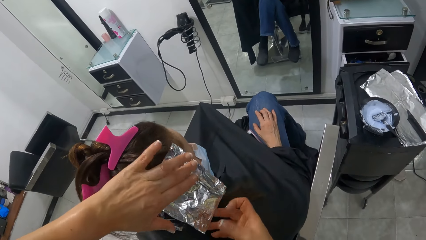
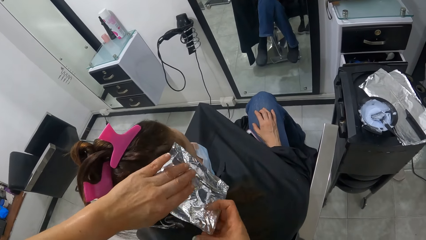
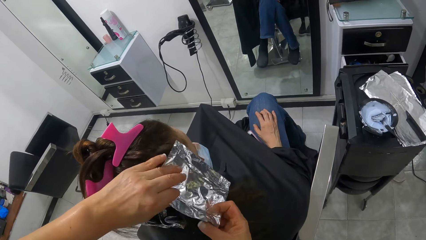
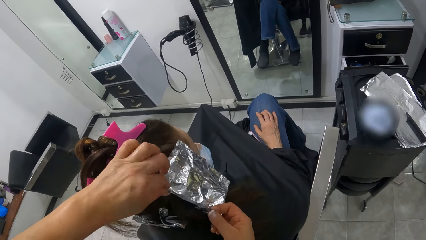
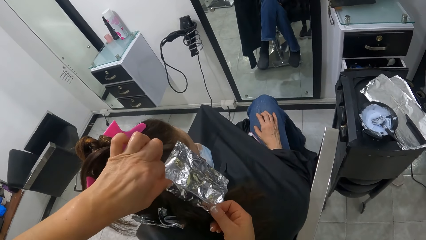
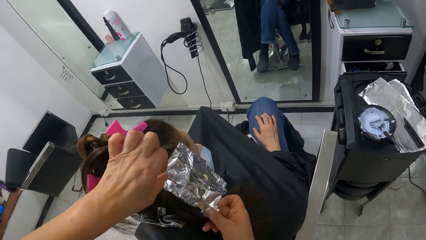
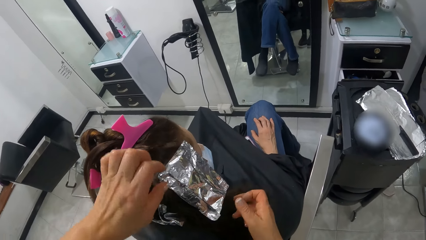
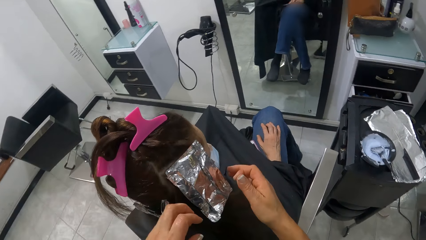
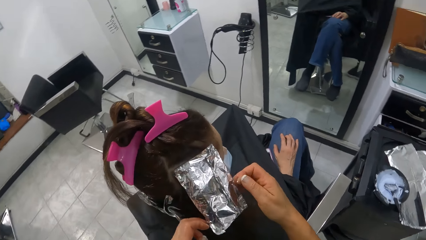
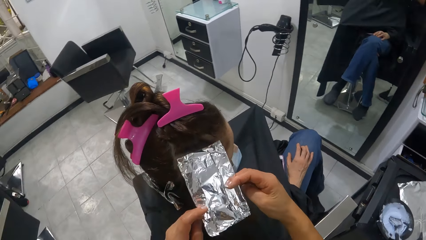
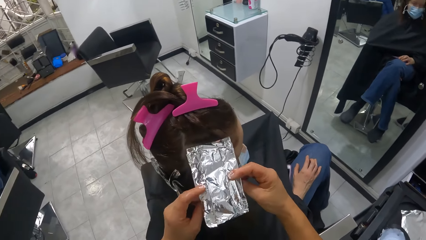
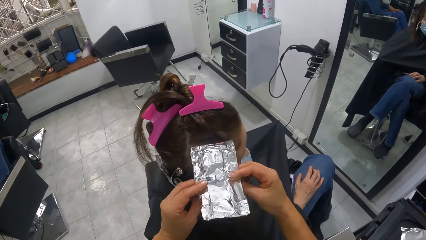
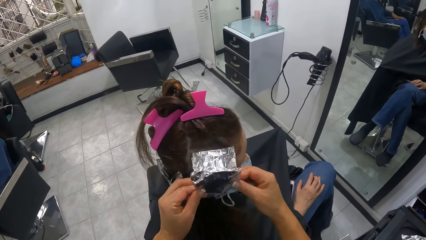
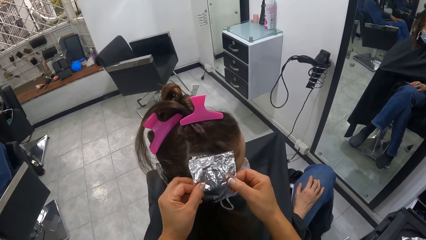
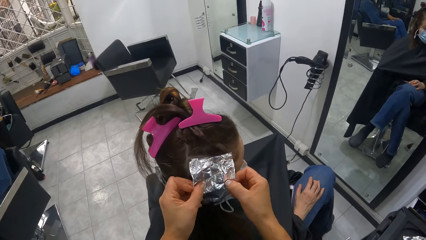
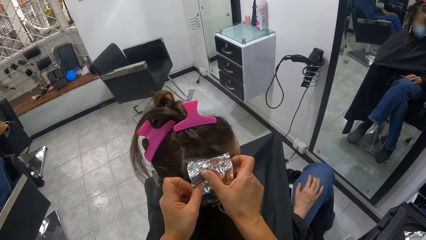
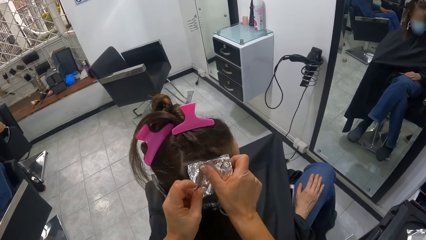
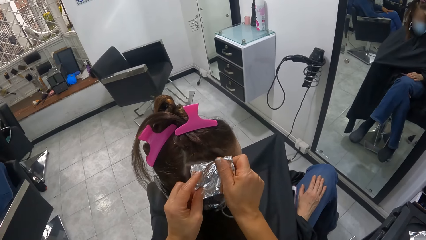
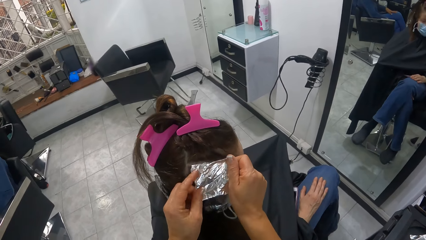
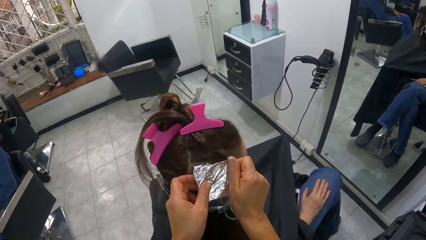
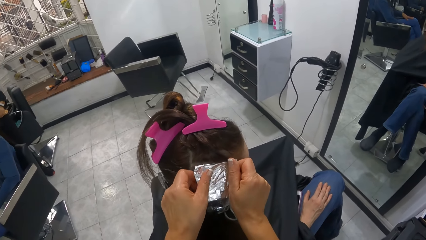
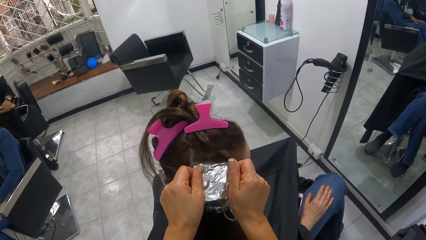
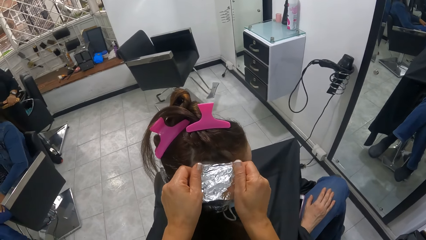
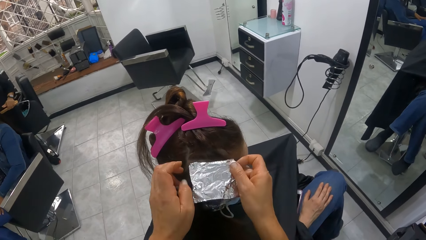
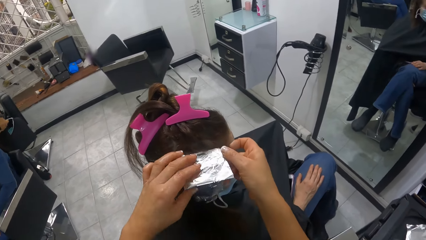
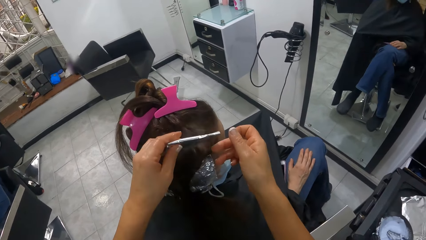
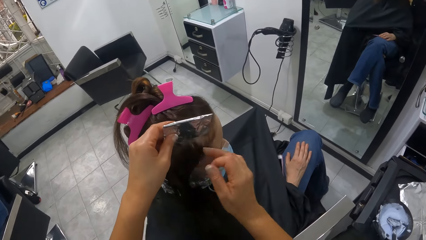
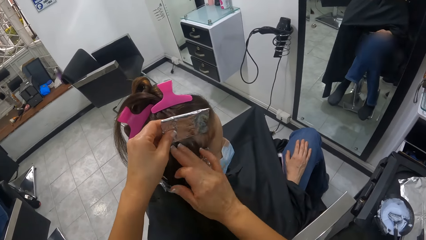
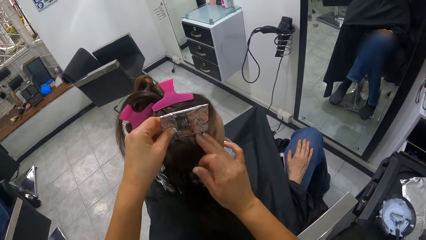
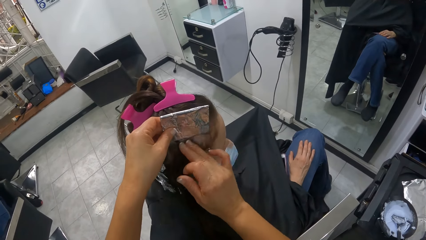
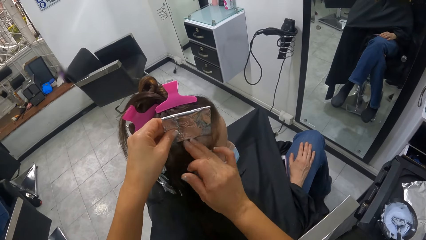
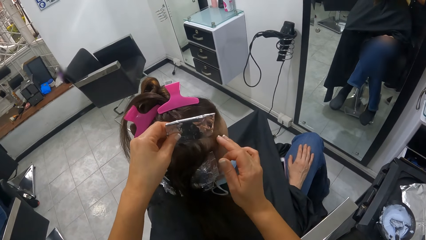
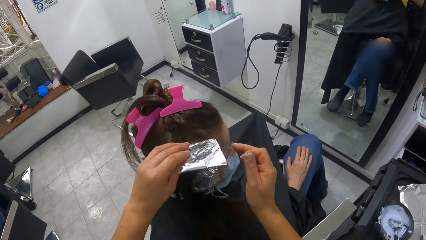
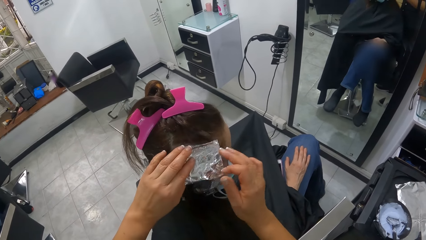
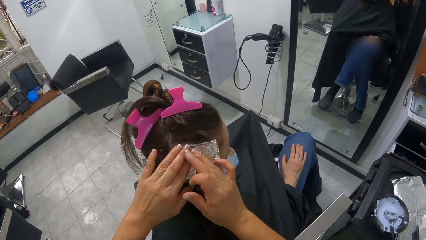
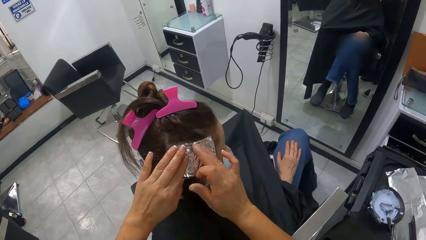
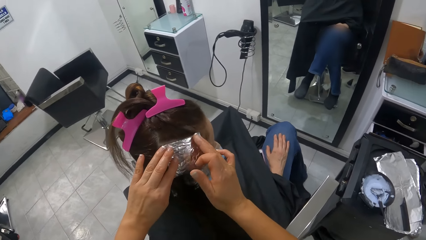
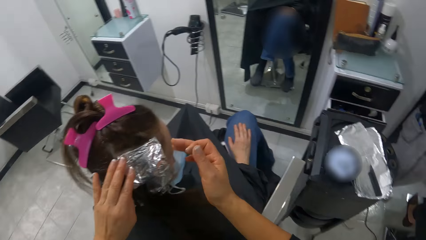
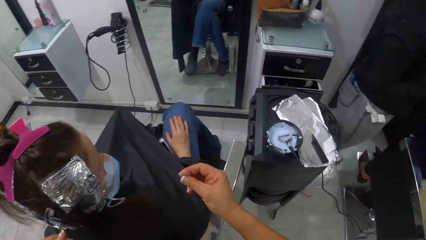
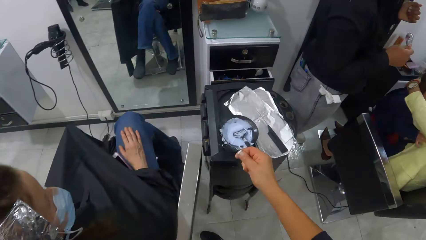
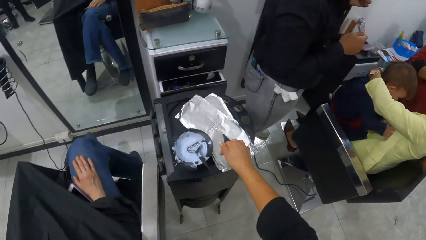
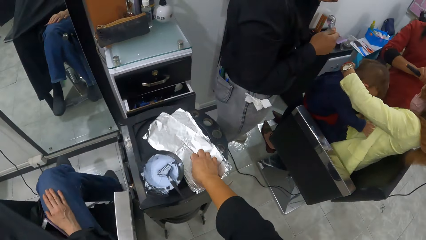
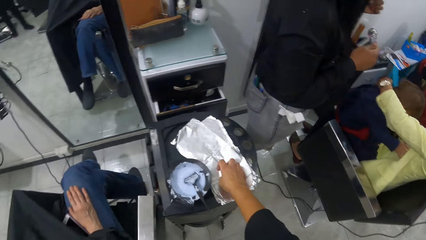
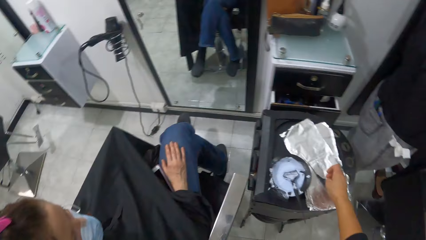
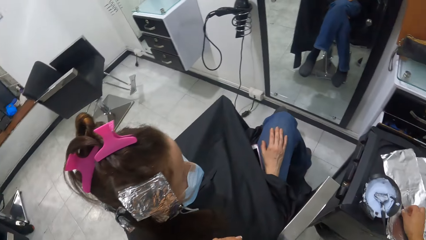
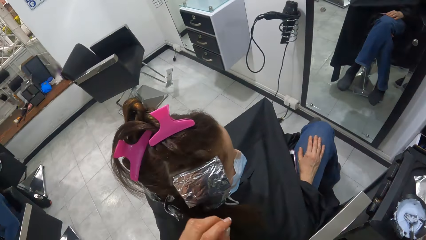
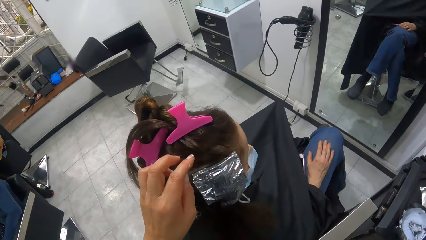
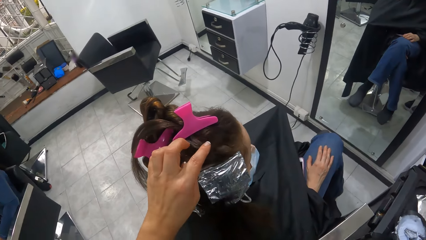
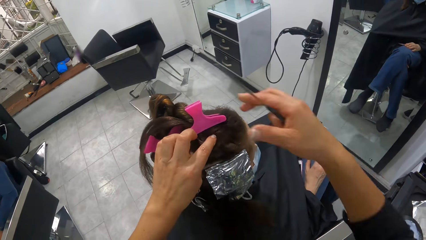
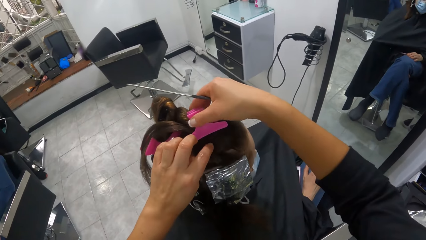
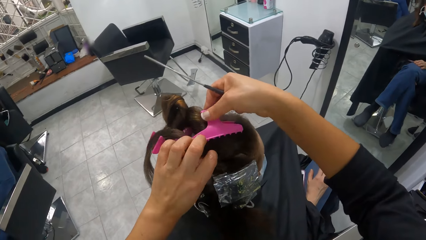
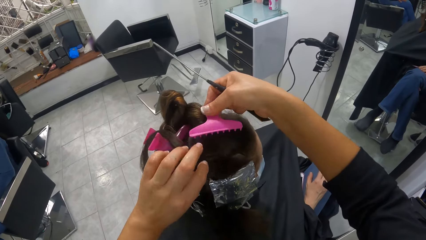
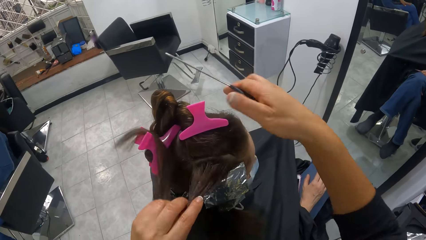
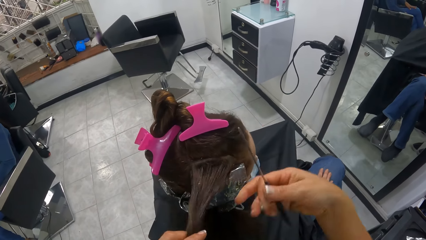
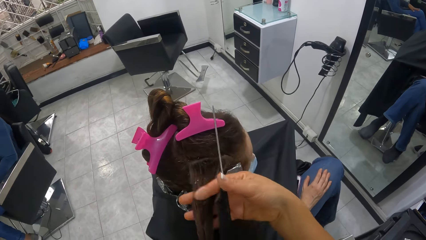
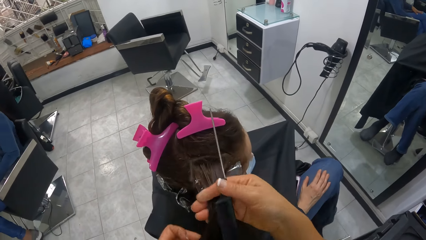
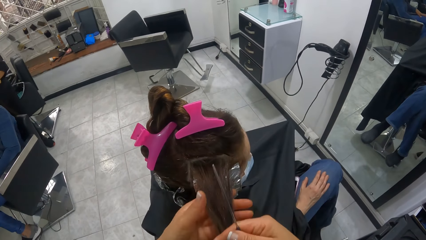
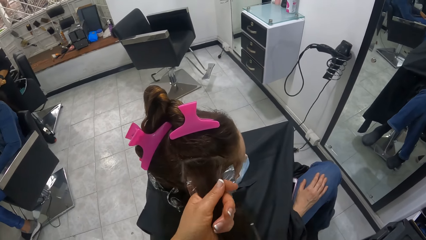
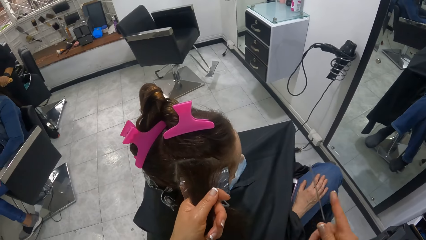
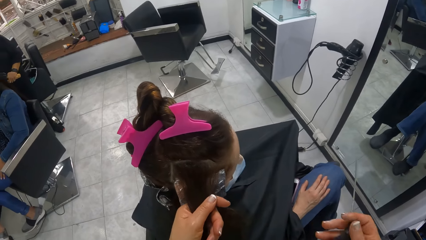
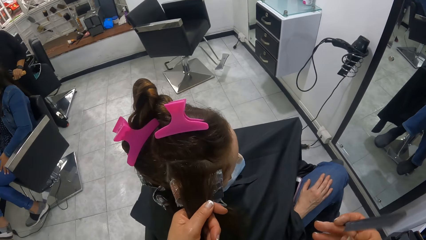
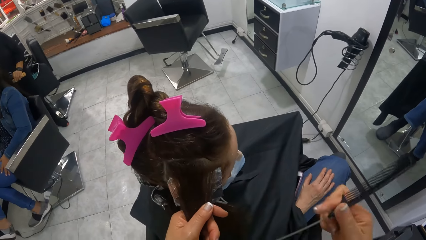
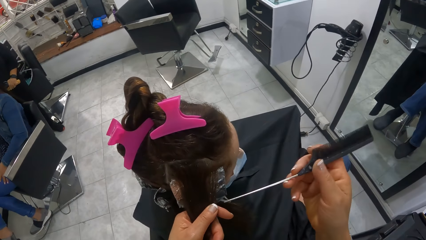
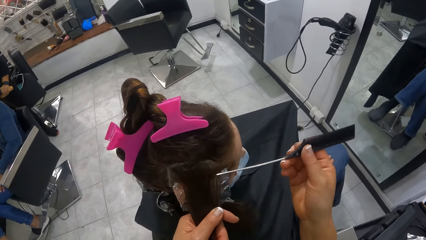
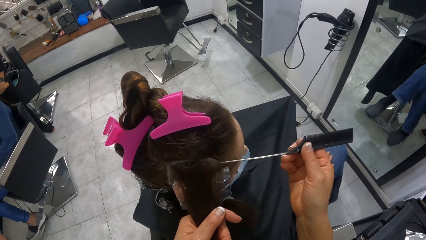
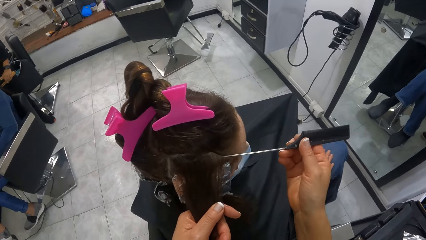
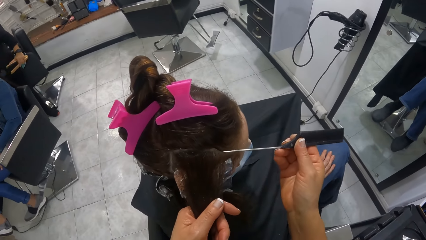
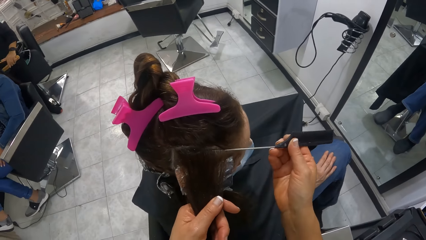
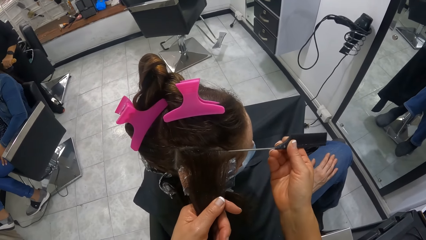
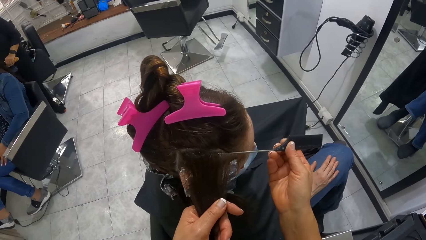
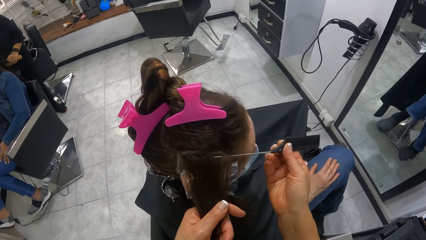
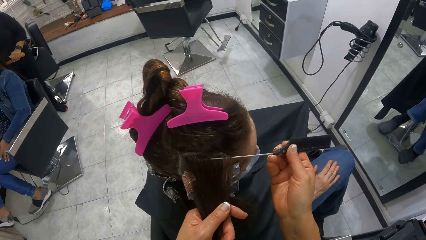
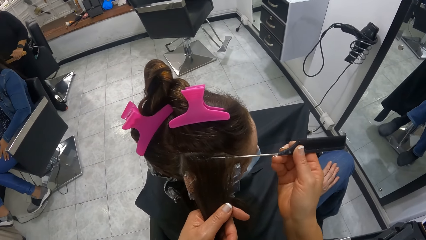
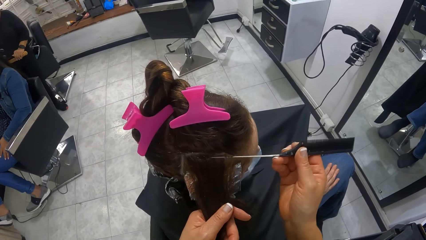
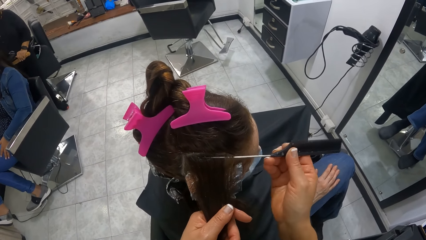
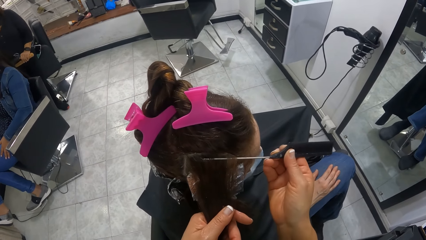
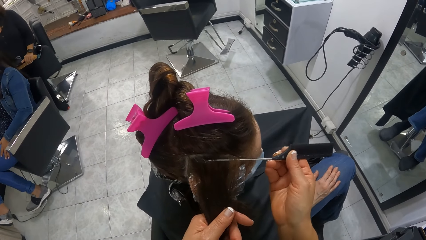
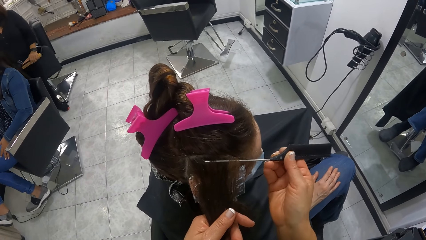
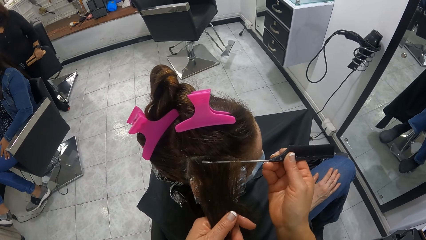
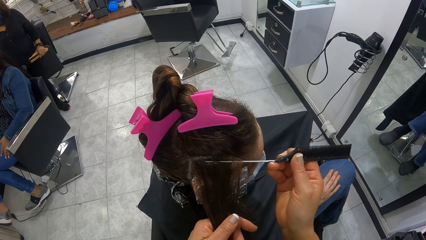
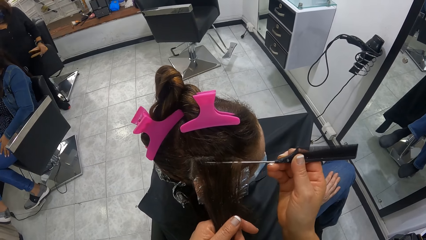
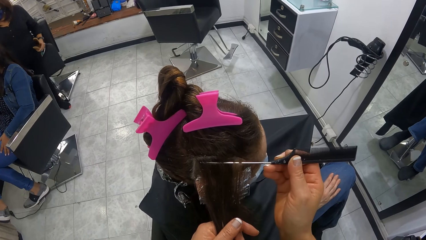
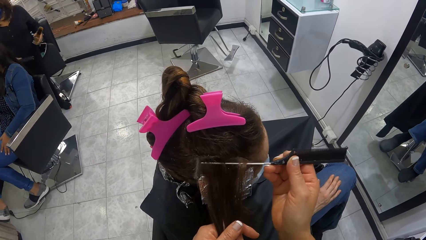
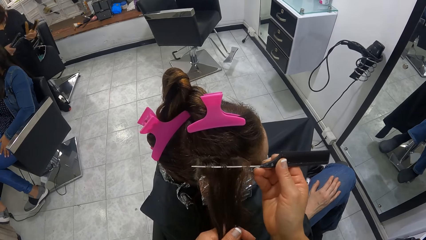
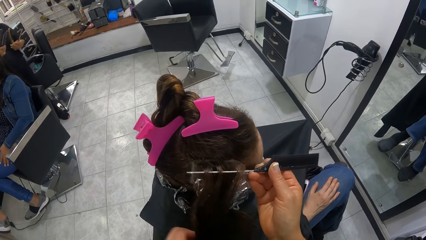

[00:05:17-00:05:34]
The camera wearer rubs her right hand on the lower part of the woman's hair. She presses the foil with her right hand. She picks the comb from the pile of foil on the trolley with her right hand. She holds a portion of hair in her left hand. She adjusts a hair clip with her right hand. She holds the hair holder. She holds the portion of hair with both hands. She releases the right hand from the hair. She divides the portion of hair with the tail of the comb. She inserts the broom in the hair.
